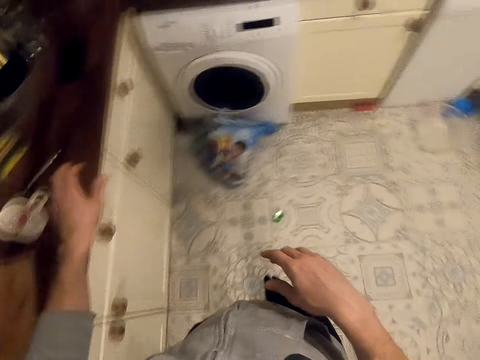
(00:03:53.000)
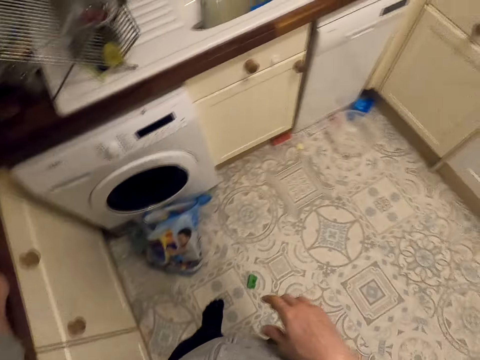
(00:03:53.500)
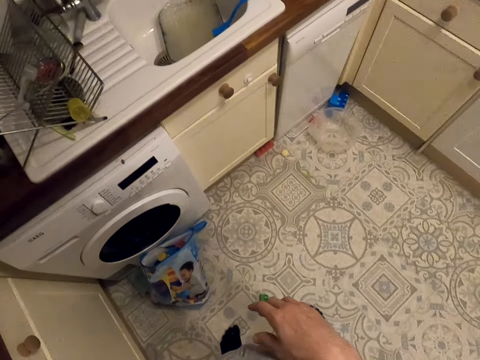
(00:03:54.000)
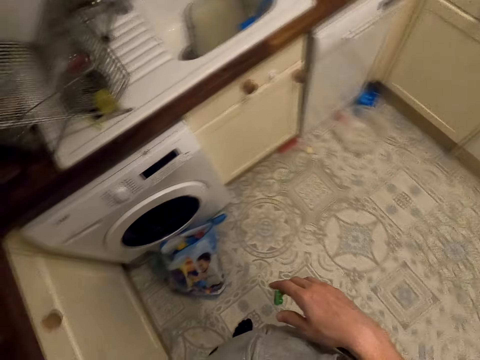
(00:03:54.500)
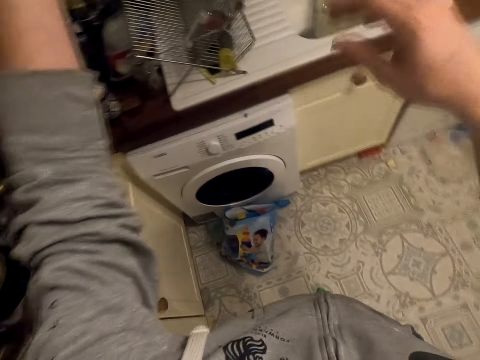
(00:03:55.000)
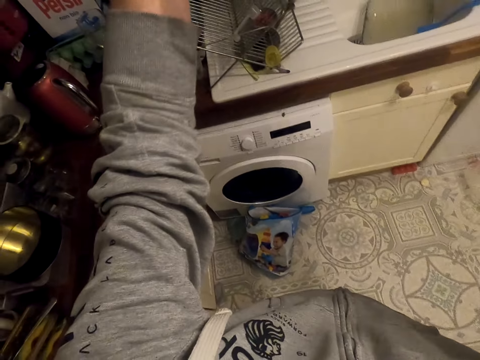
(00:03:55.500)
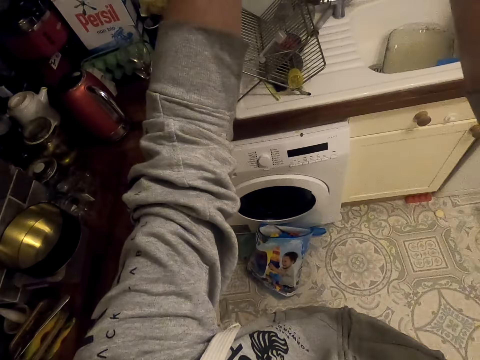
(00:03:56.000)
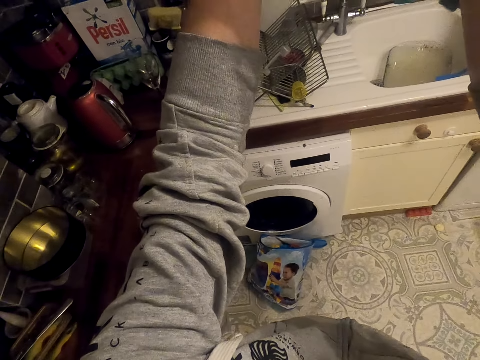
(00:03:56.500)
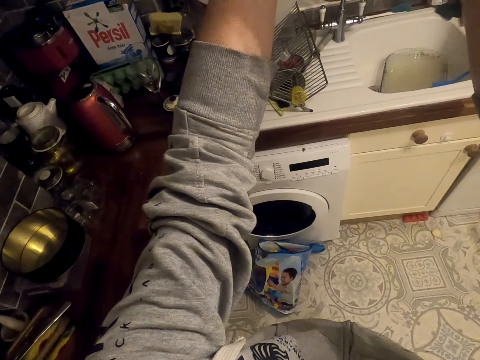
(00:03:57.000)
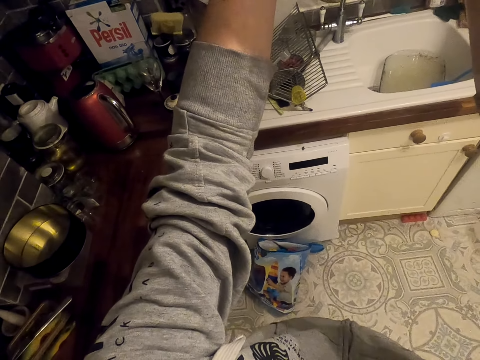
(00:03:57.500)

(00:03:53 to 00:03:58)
The camera wearer puts a wiping cloth on the kitchen slab. He walks in the kitchen and takes the phone. He holds the phone up. He raises his hands.
